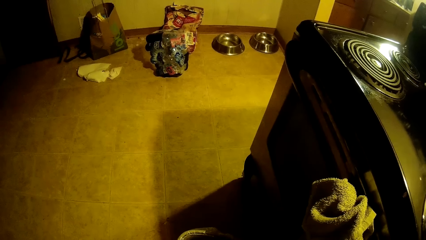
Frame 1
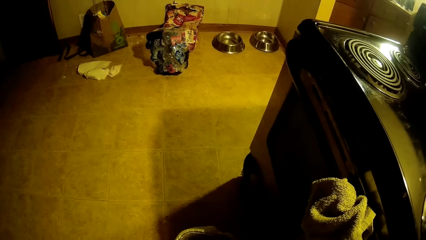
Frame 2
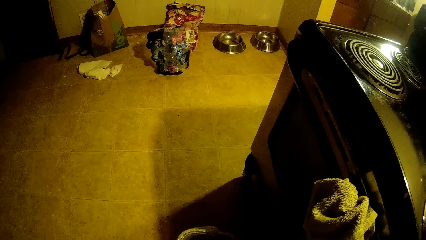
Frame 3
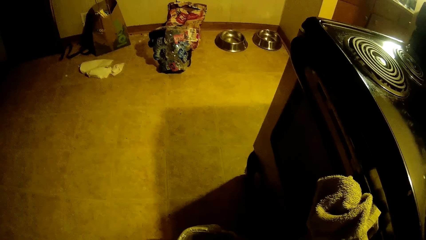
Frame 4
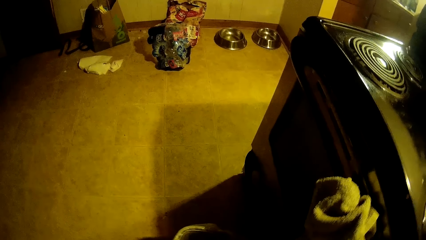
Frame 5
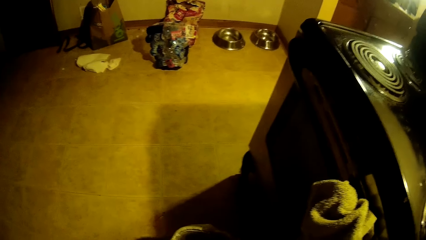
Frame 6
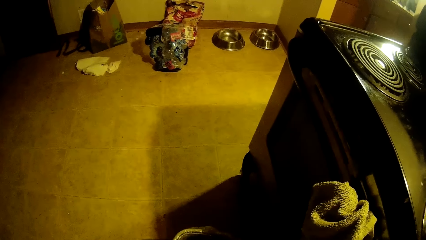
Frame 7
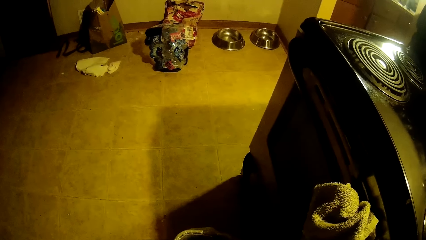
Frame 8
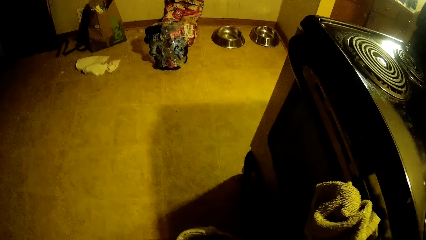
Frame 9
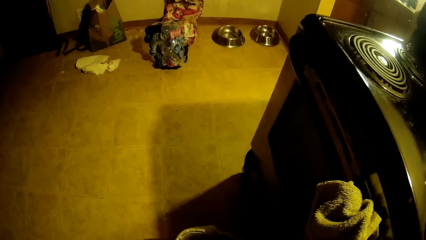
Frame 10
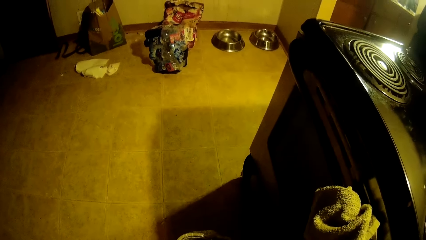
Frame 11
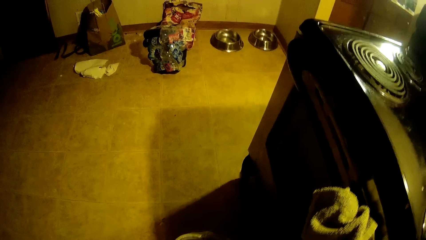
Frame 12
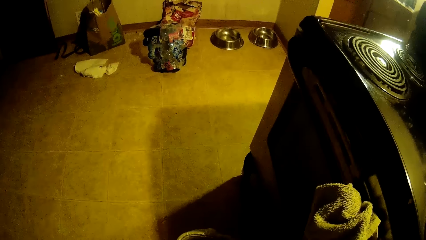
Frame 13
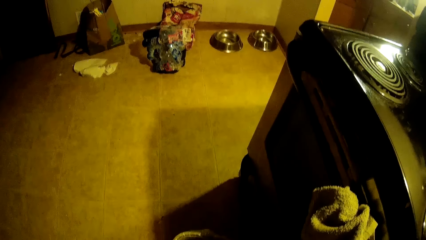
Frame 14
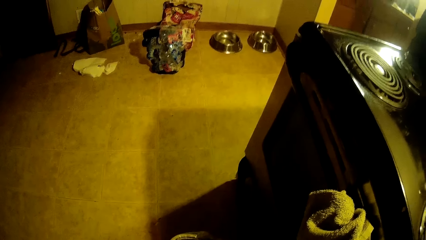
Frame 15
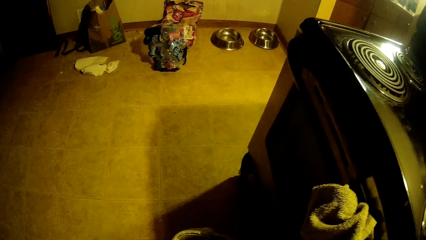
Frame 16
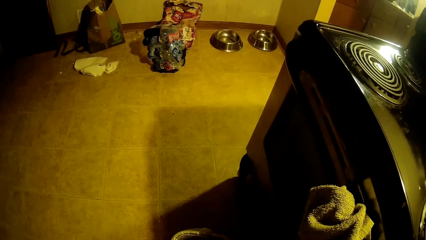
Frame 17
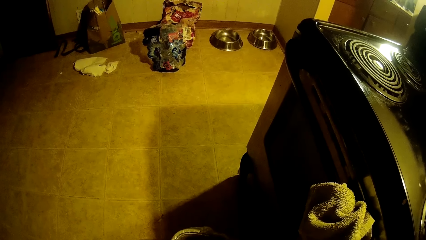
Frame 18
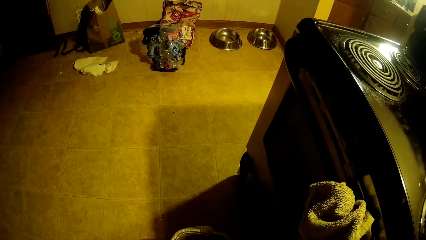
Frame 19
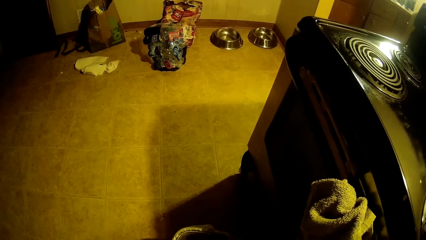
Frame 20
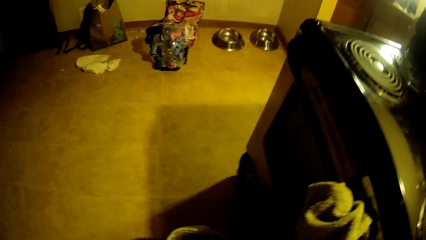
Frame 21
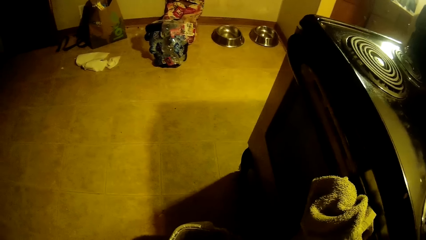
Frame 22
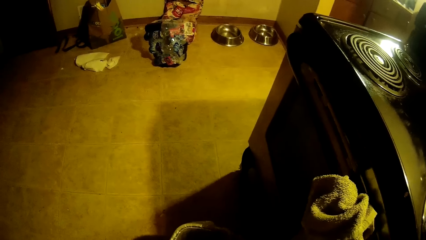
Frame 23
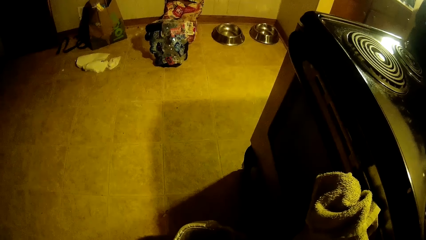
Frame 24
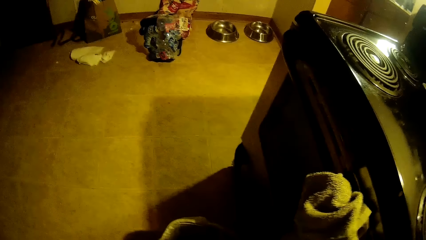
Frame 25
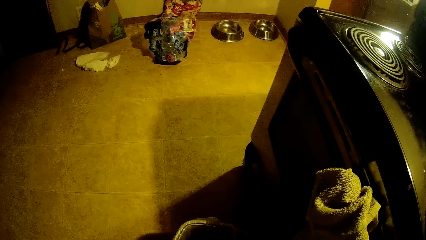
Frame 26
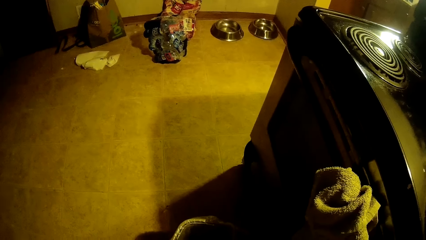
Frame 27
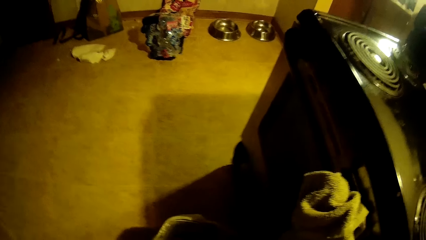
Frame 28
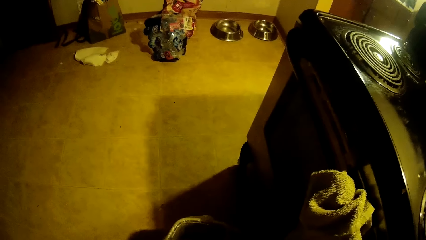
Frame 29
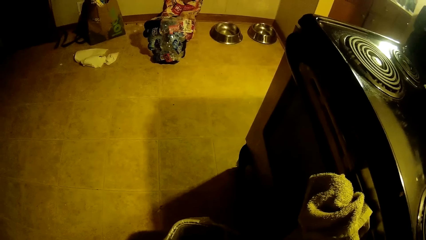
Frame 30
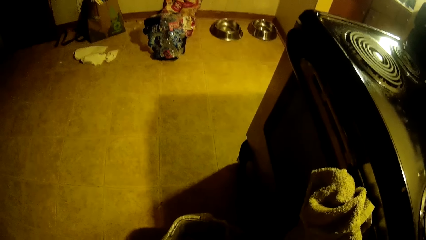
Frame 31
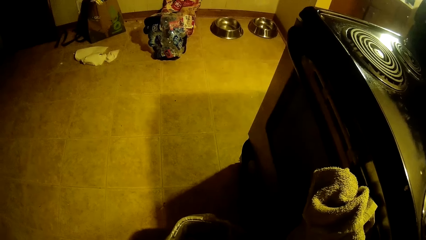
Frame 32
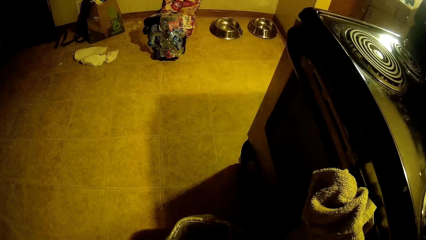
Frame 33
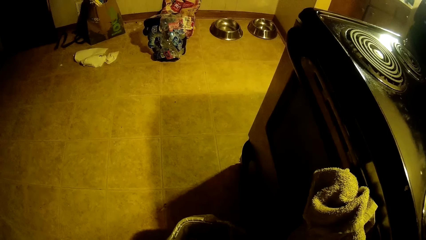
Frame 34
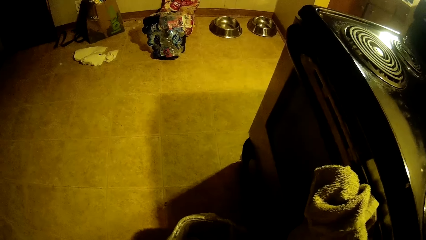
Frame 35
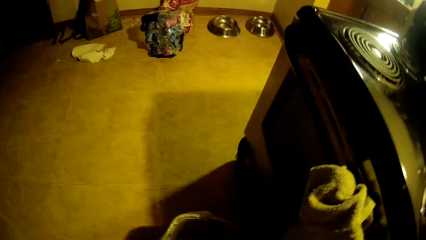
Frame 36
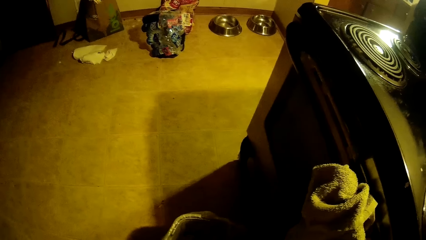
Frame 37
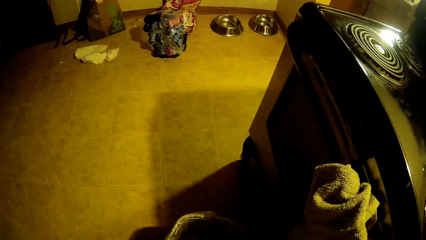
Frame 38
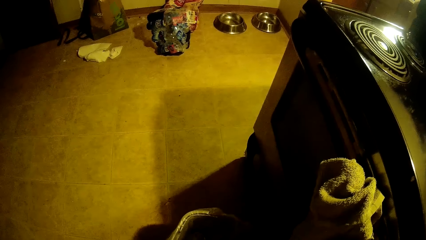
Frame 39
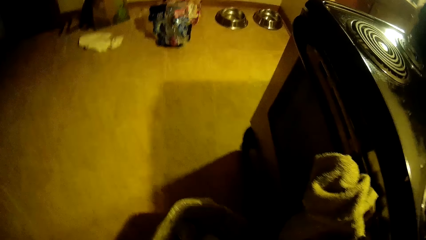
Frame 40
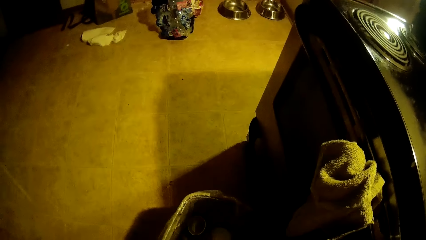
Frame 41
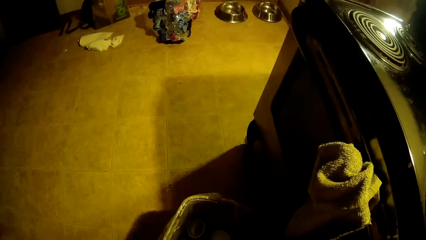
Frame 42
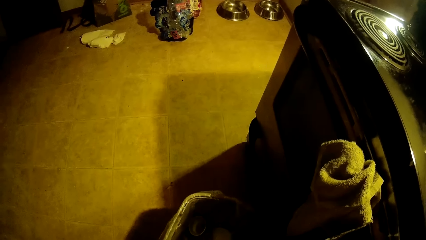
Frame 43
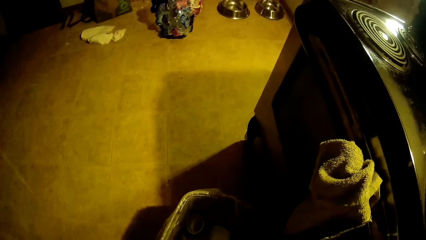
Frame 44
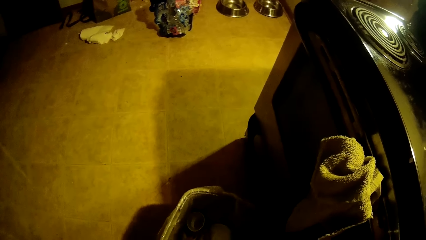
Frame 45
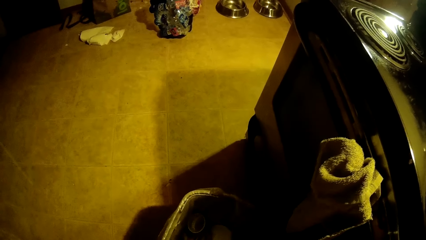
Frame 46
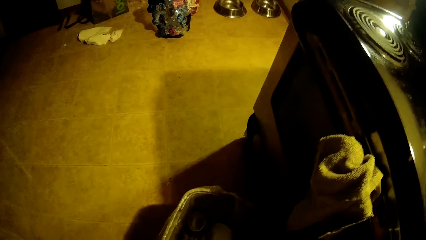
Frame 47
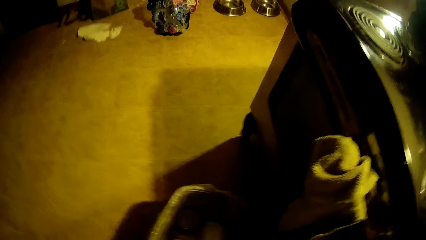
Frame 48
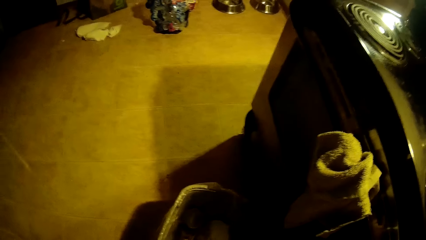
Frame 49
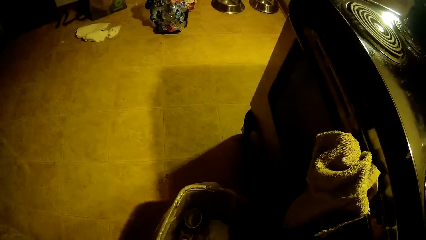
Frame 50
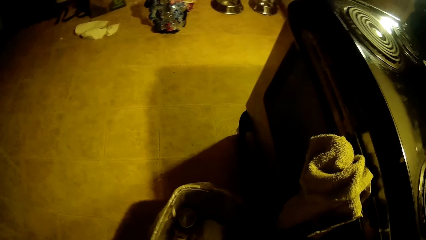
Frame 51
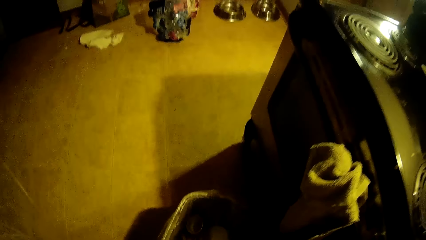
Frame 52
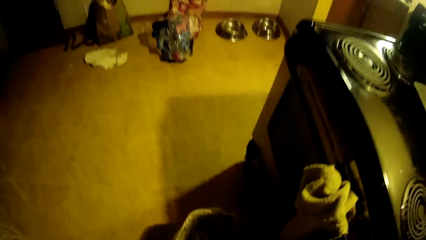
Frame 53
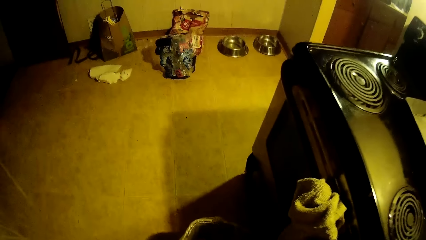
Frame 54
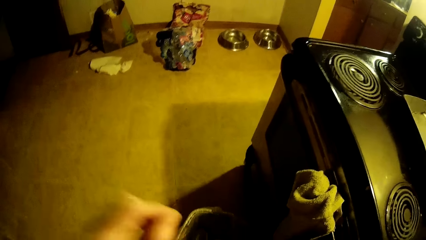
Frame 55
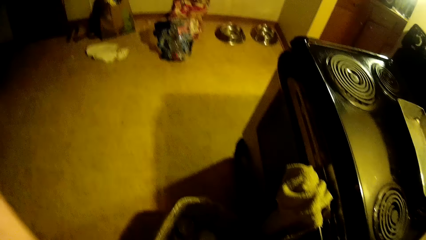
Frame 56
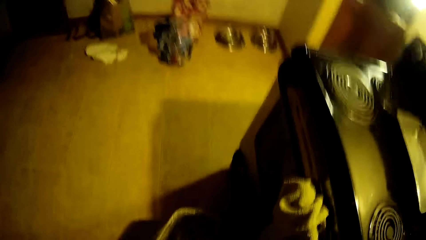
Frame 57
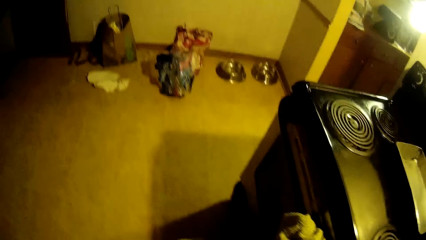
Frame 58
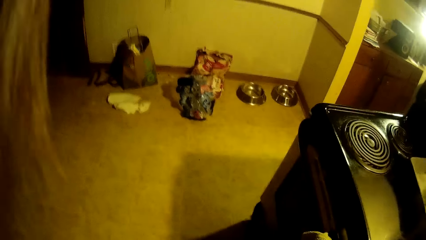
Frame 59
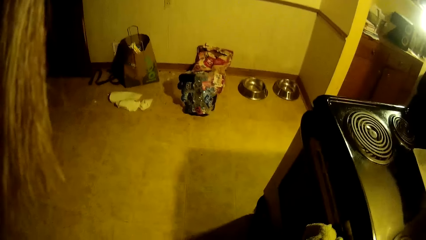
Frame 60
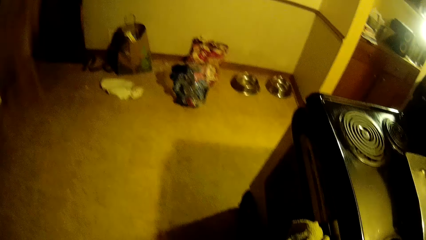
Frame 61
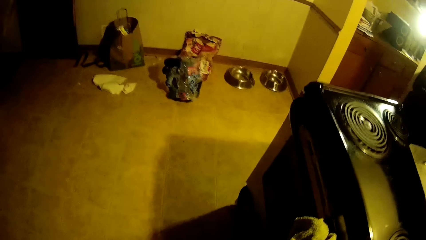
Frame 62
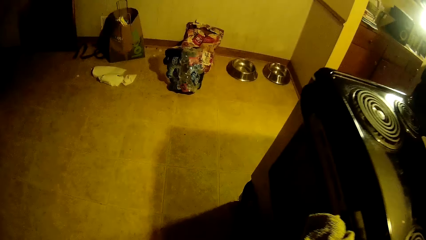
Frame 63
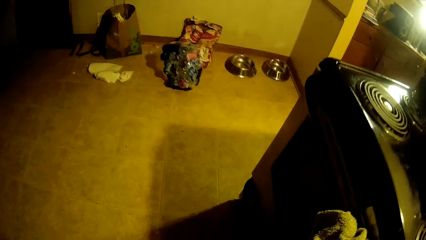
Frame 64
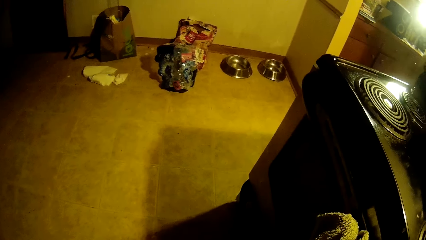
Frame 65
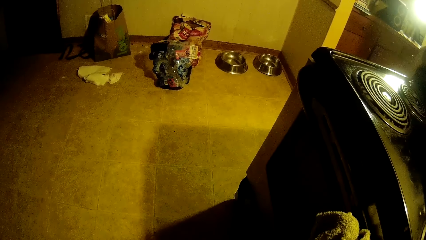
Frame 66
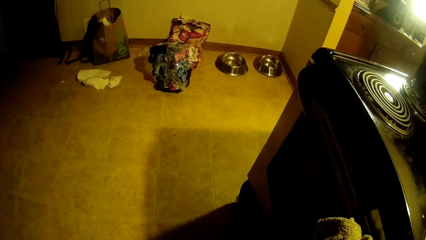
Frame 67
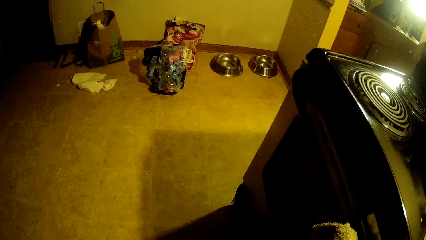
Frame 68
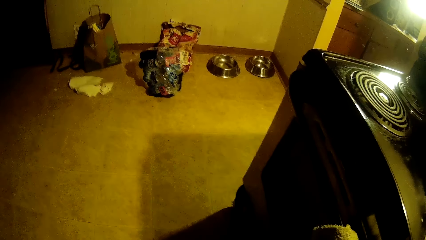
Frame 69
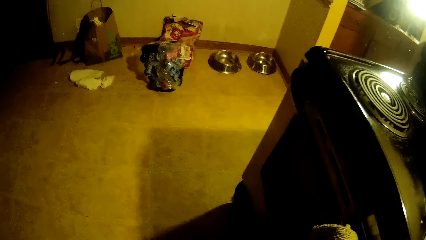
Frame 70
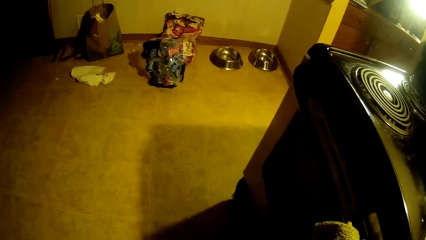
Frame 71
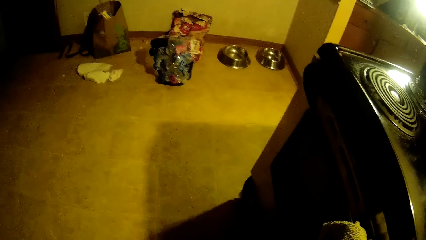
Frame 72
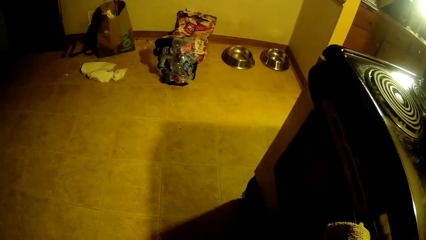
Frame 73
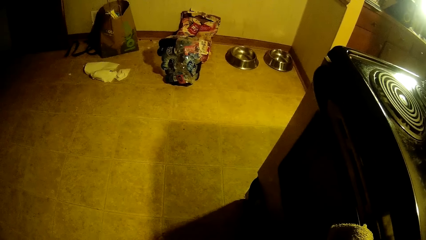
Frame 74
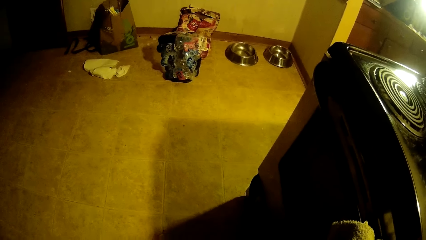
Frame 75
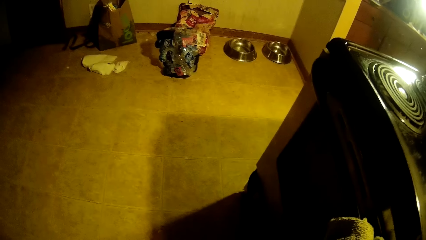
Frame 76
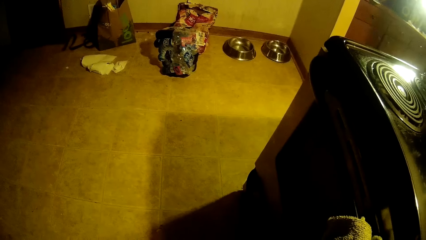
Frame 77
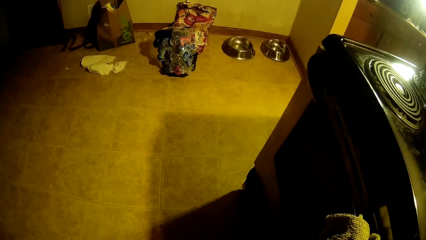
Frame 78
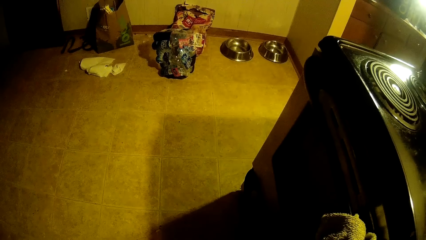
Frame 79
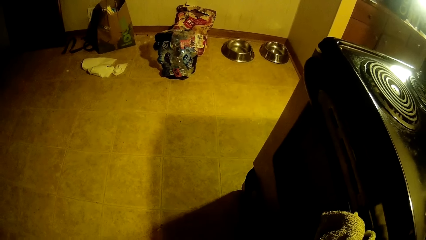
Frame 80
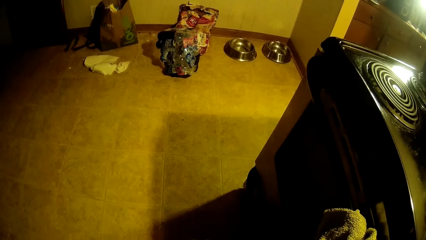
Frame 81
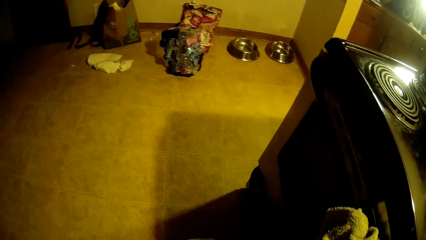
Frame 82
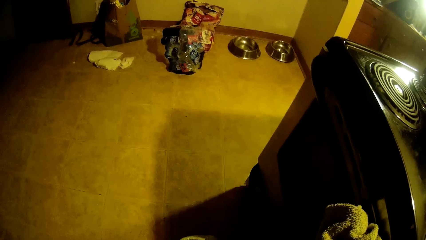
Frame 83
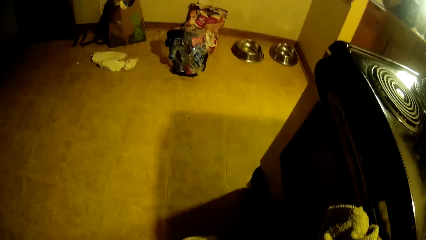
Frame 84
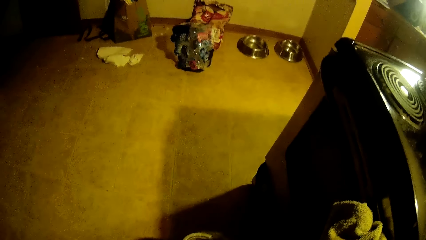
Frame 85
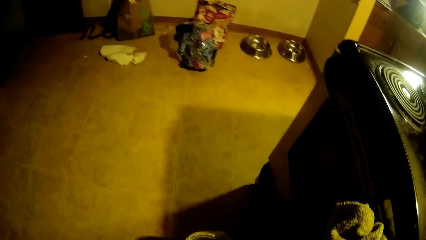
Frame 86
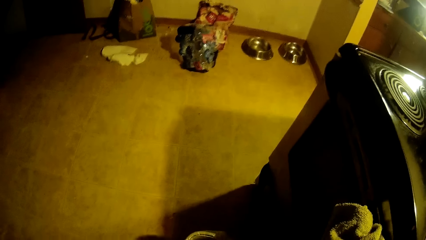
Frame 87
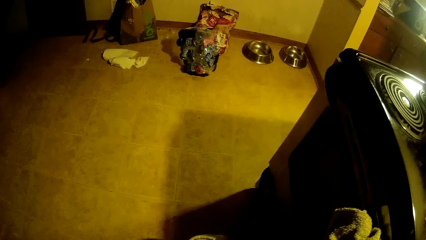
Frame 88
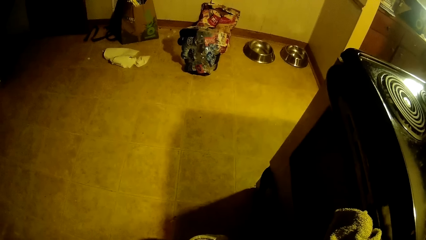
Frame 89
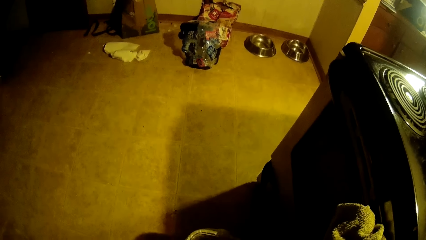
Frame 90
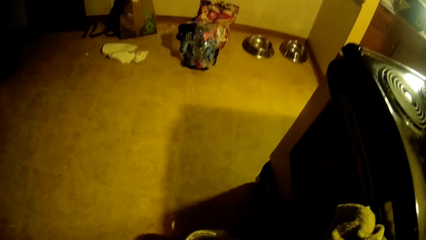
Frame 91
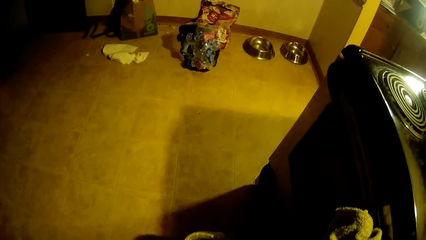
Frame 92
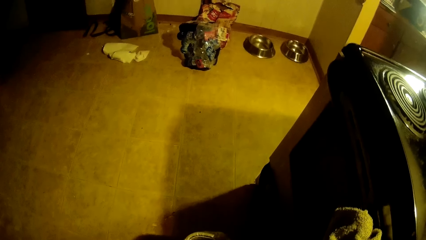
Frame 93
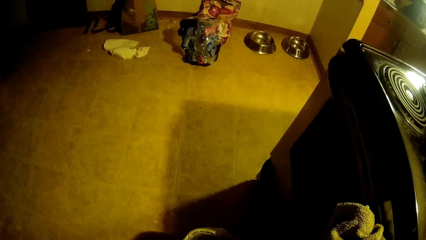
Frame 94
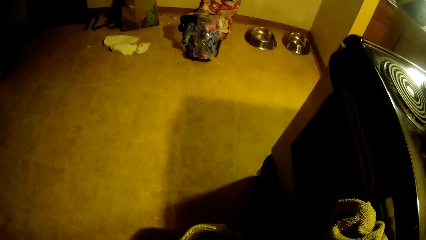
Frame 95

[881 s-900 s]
The camera wearer peels a potato. She peels an egg with the eggshell opener in her left hand.
